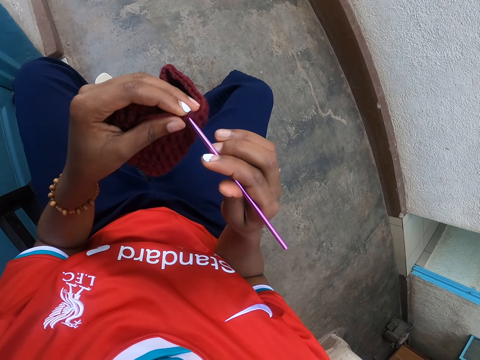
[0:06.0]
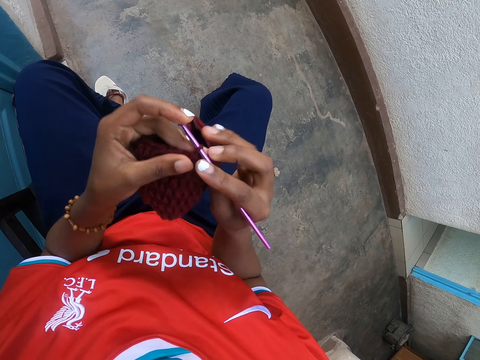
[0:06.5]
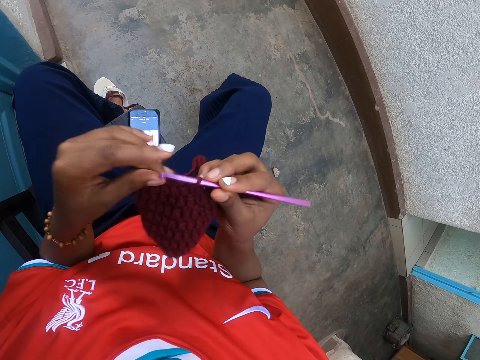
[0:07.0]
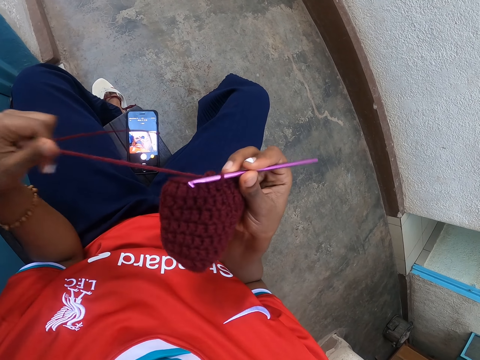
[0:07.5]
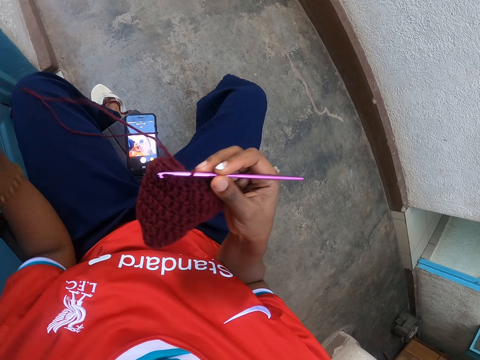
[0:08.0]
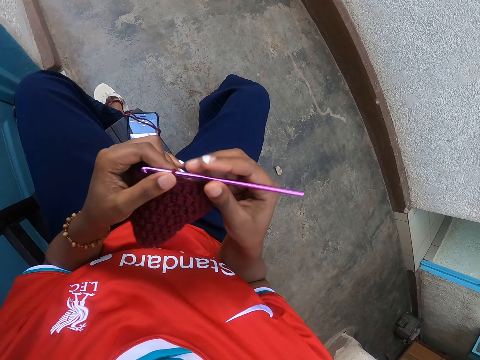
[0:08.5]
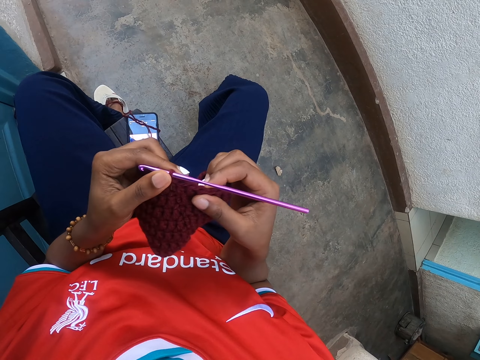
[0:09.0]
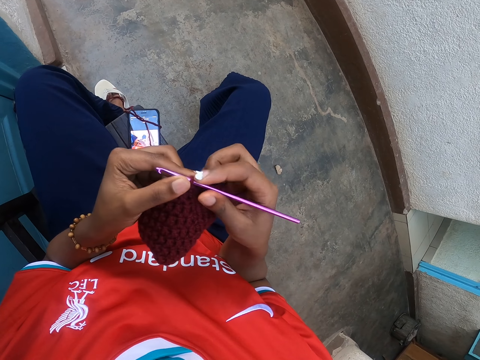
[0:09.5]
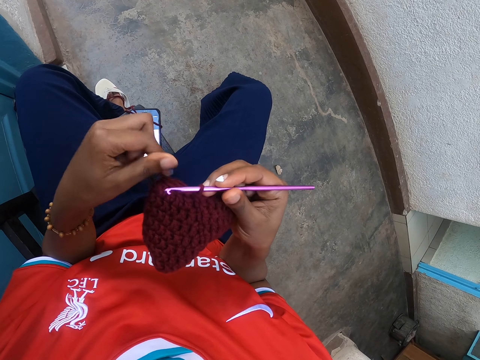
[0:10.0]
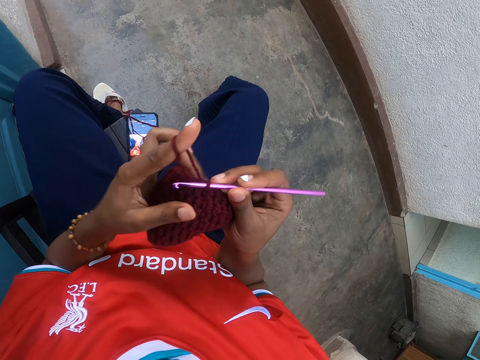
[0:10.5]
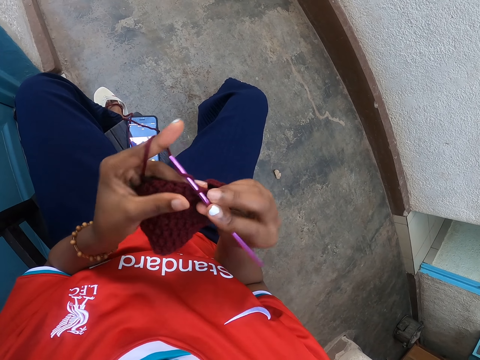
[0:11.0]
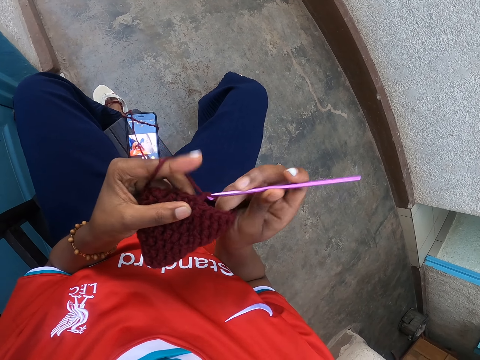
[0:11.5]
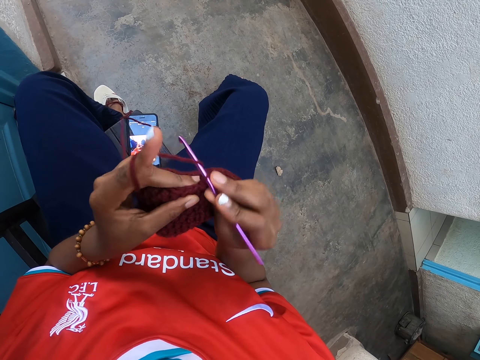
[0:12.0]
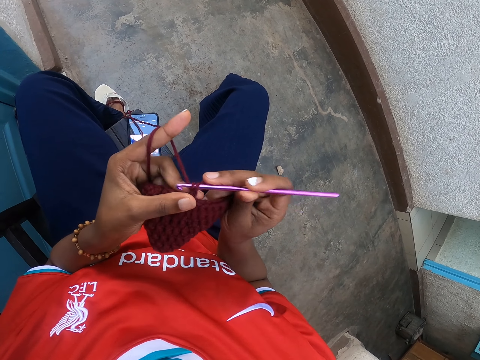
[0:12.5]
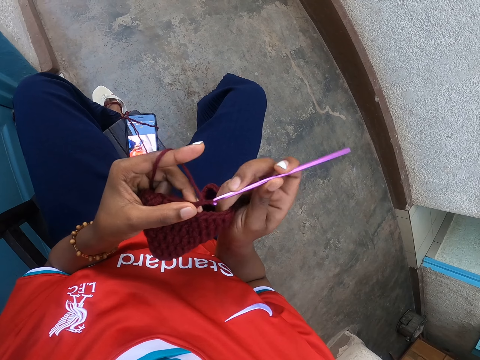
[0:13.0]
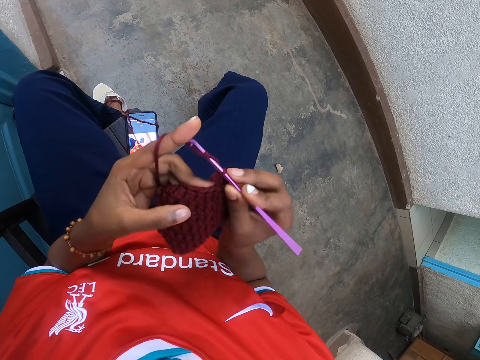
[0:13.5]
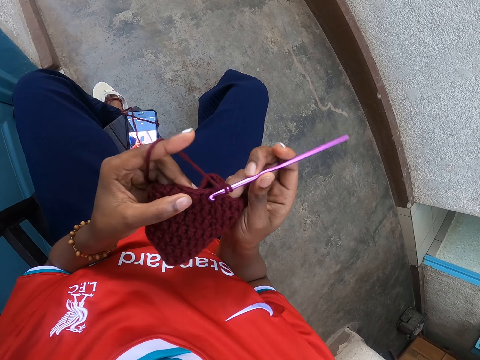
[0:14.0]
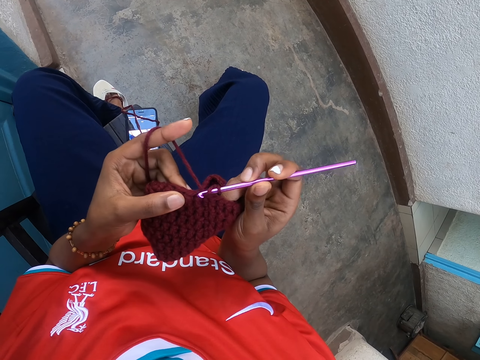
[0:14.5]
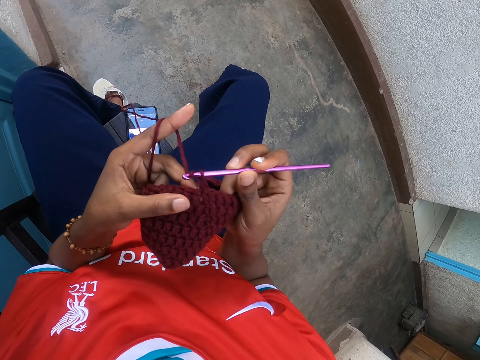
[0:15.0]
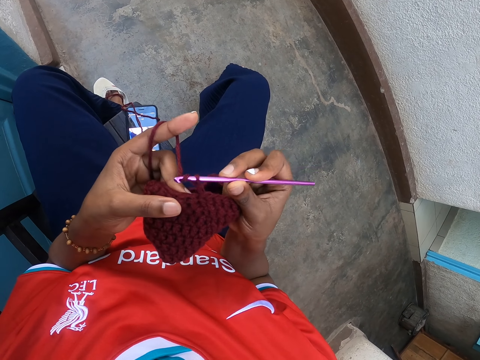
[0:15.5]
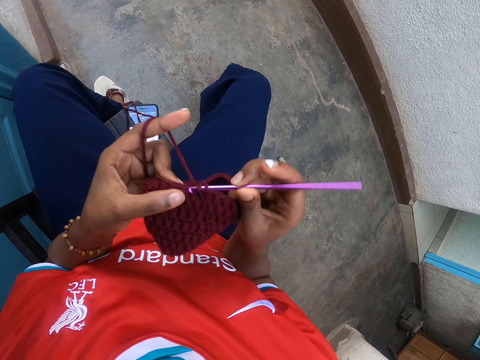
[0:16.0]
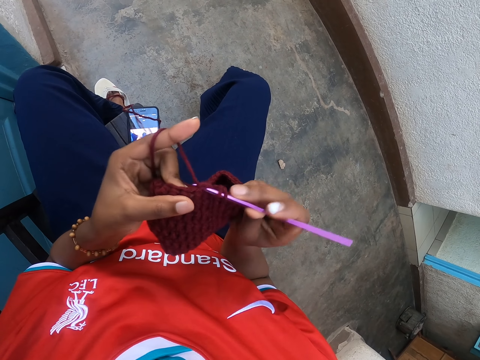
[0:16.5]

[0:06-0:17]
The camera wearer puts the needle through the fabric. They pull the string. They hold the fabric. They roll the string on the finger. They knit the fabric.

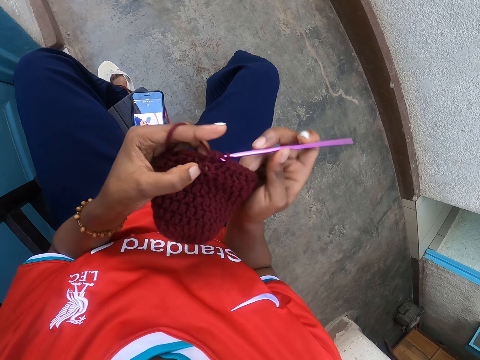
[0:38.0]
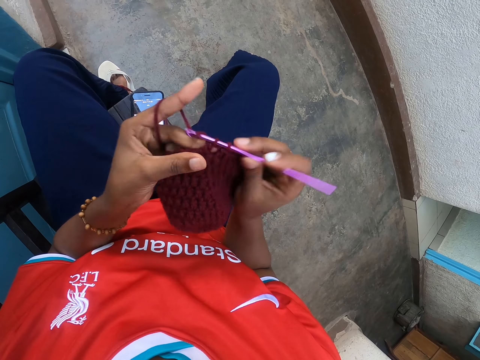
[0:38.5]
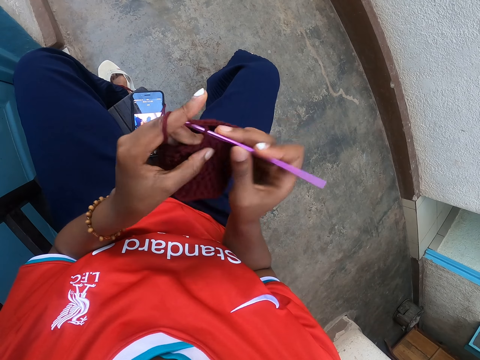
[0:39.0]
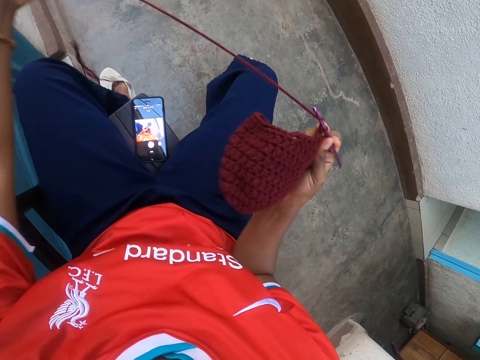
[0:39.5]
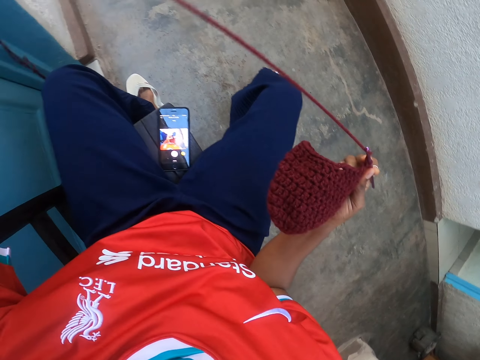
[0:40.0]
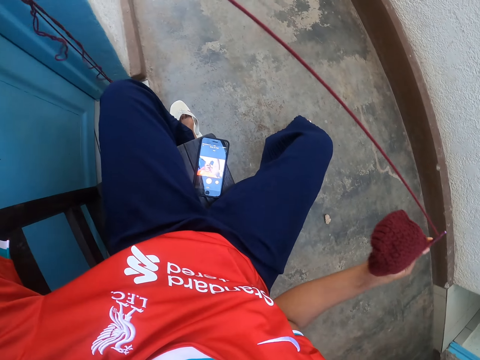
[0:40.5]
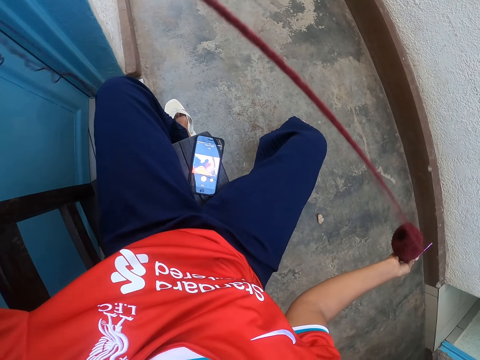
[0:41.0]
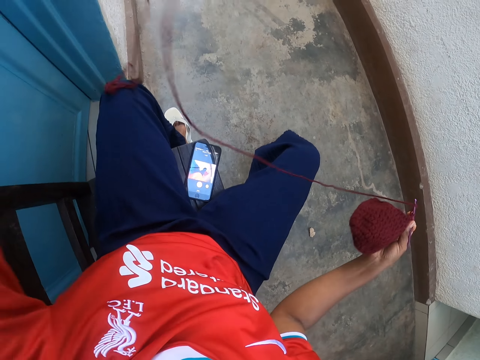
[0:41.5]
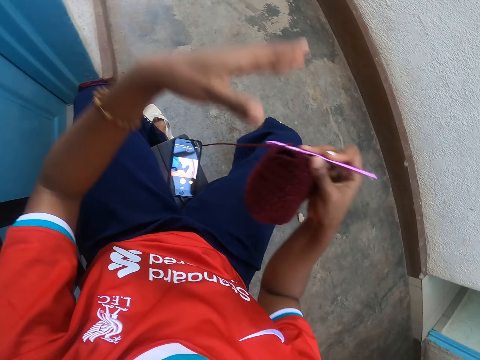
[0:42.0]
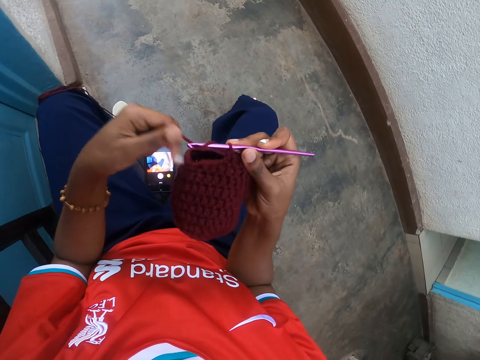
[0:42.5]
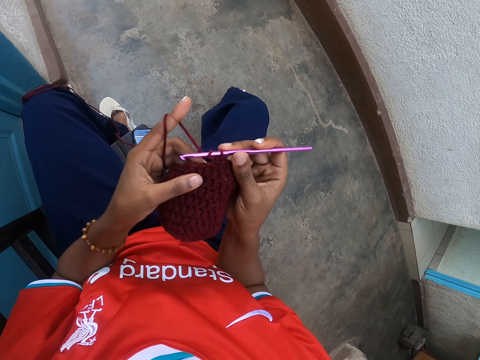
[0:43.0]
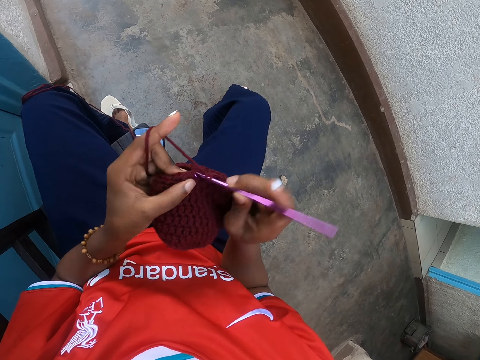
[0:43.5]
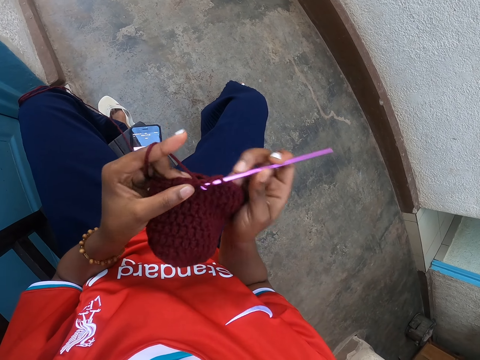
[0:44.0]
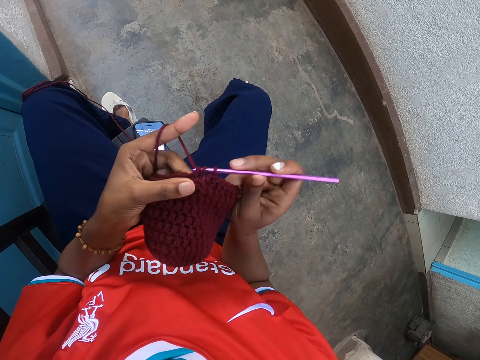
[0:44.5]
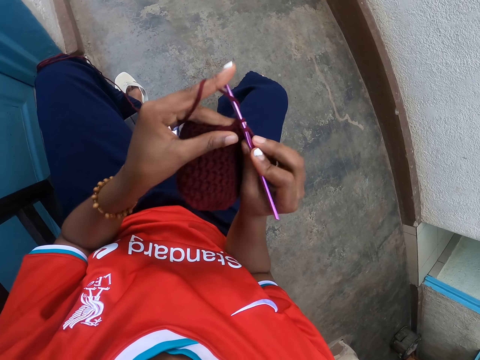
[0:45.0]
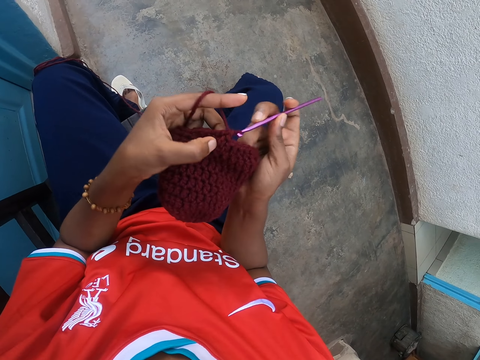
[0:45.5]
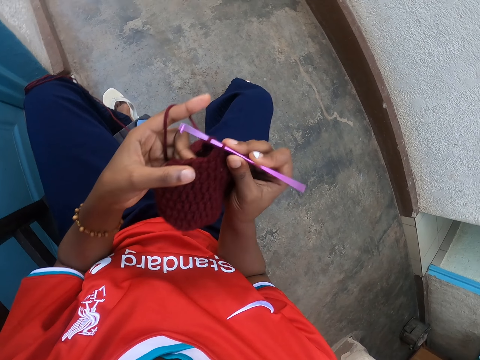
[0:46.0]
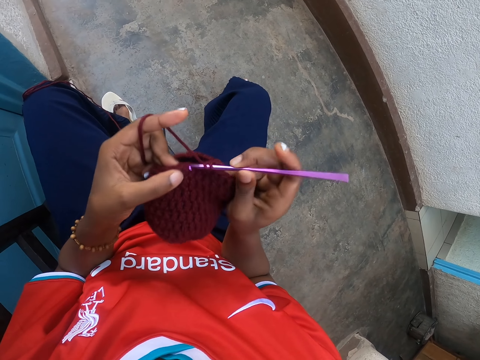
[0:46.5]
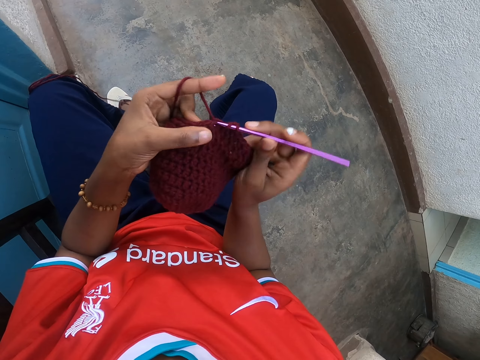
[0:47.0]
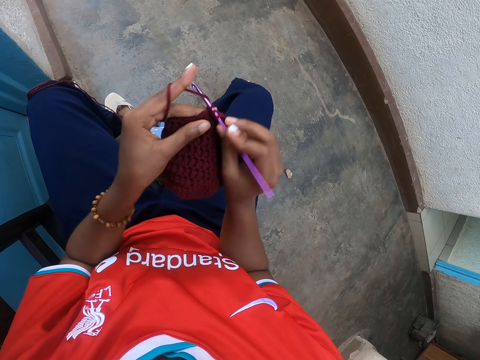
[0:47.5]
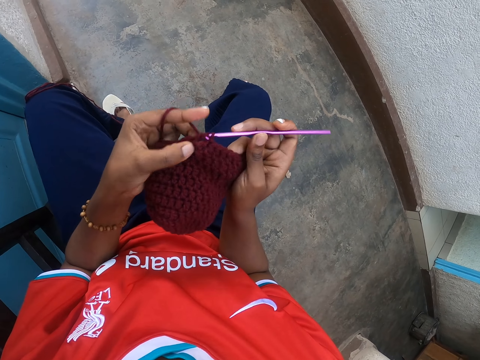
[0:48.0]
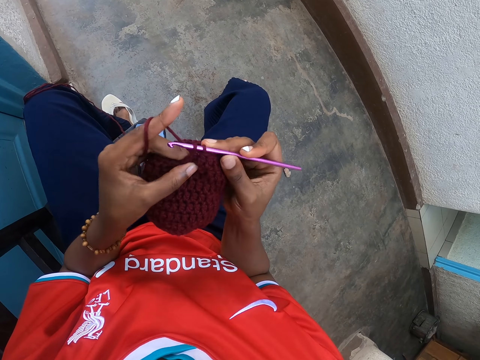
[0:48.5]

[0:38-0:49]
The camera wearer detangles yarn with her left hand. She pulls the string and releases the string. She knits the yarn in her left hand with the crochet hook in her right hand. She grabs the string, rolls the string on the finger and grabs the fabric.

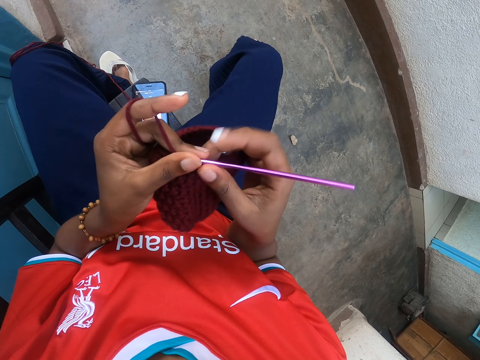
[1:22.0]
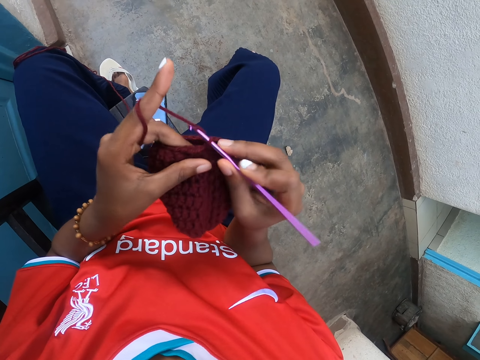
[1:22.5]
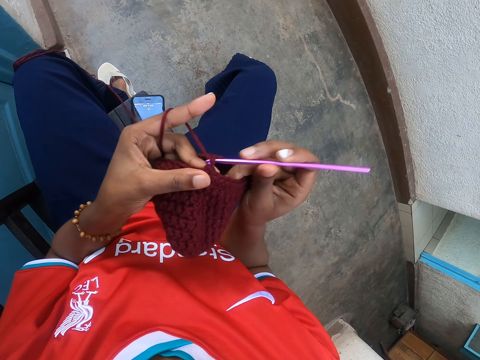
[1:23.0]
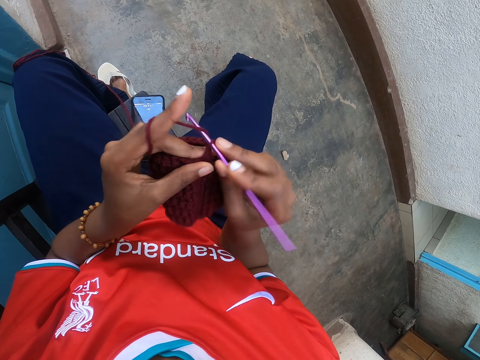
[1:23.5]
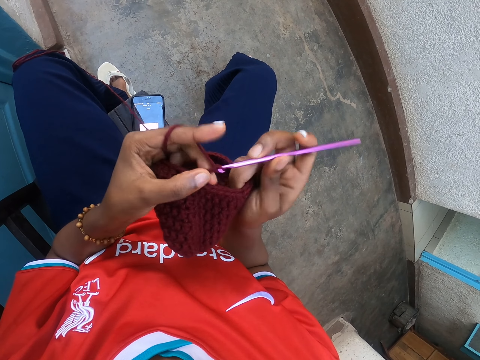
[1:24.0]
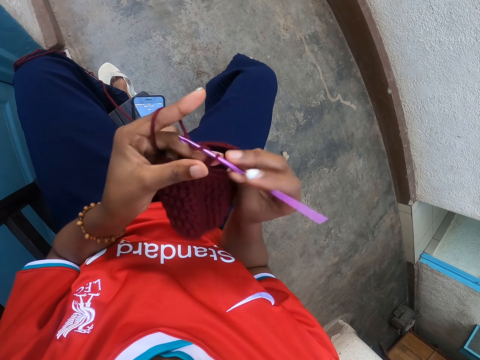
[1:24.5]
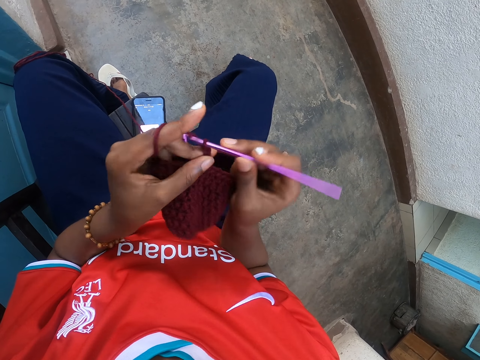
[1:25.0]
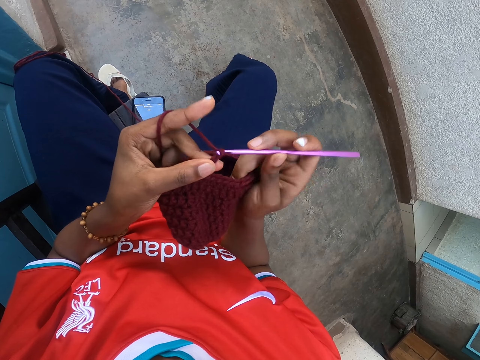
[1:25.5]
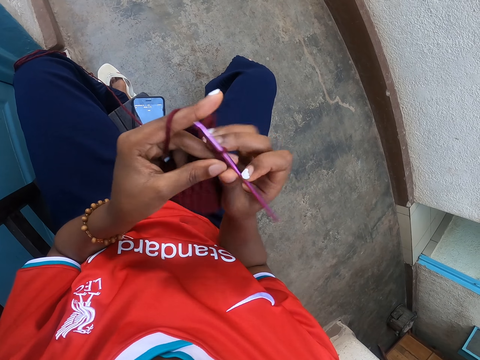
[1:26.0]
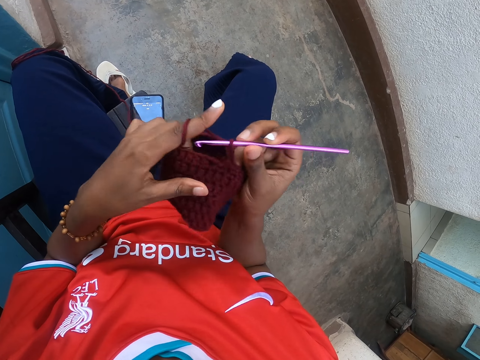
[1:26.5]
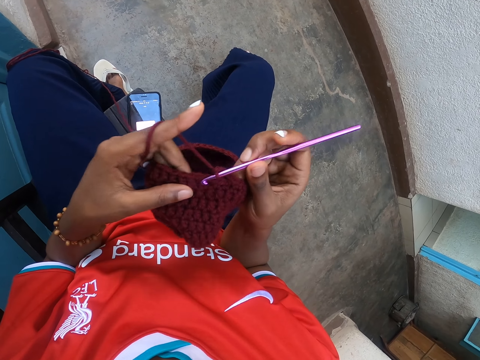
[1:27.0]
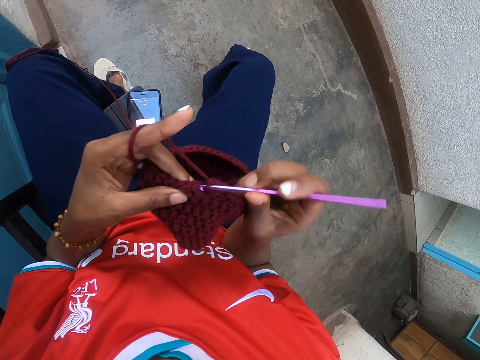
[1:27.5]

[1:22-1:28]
The camera wearer knits the fabric.
